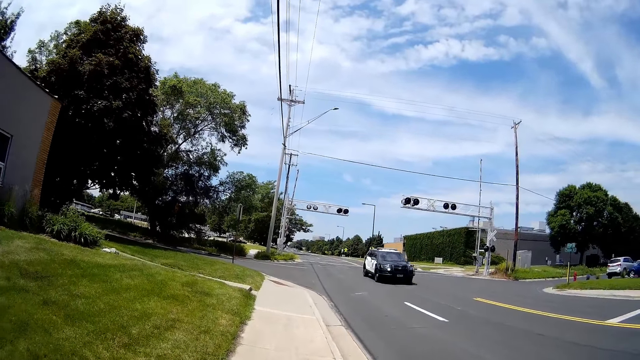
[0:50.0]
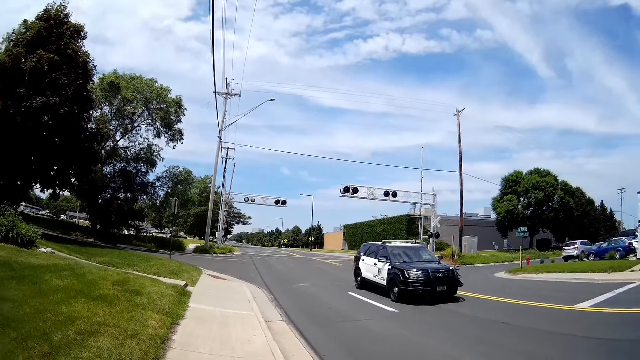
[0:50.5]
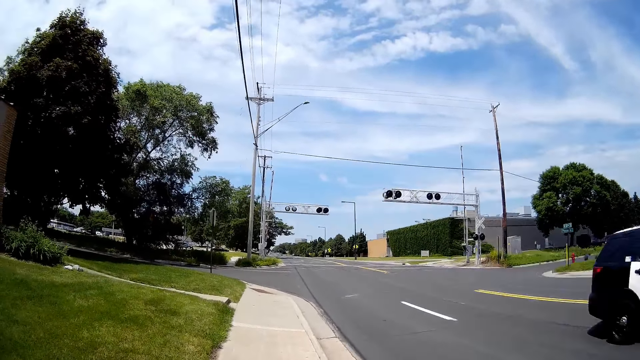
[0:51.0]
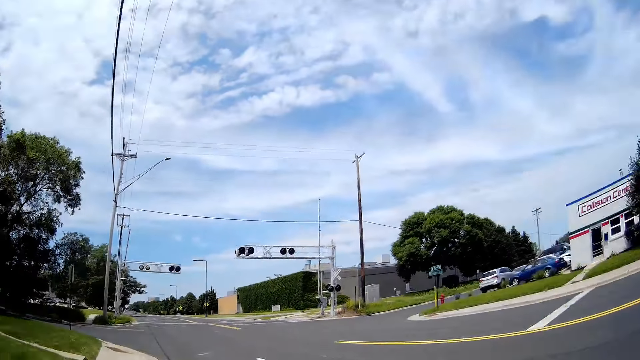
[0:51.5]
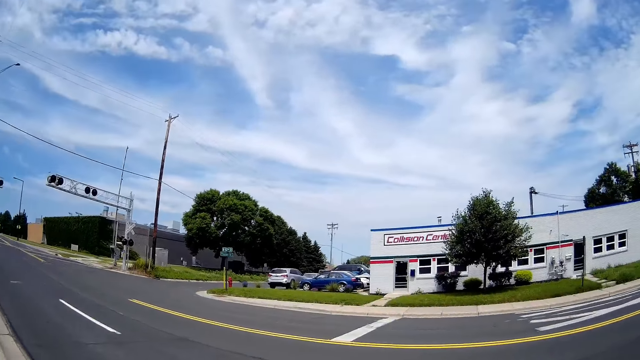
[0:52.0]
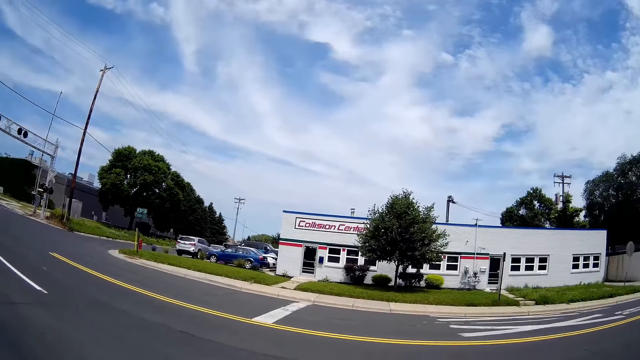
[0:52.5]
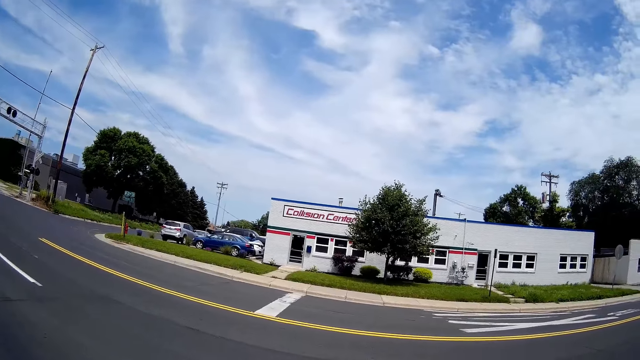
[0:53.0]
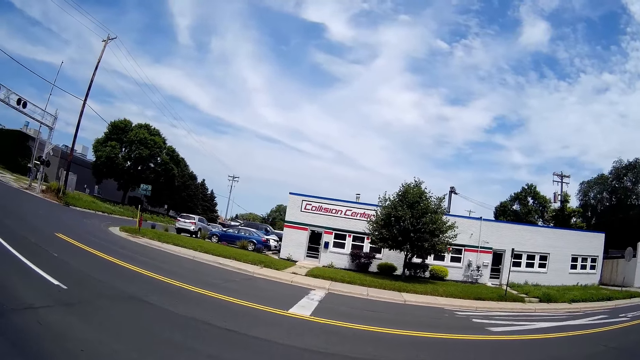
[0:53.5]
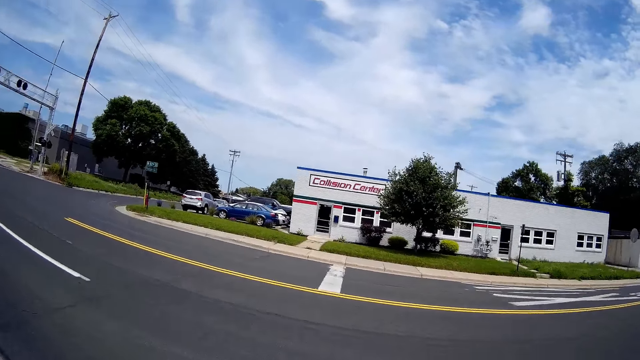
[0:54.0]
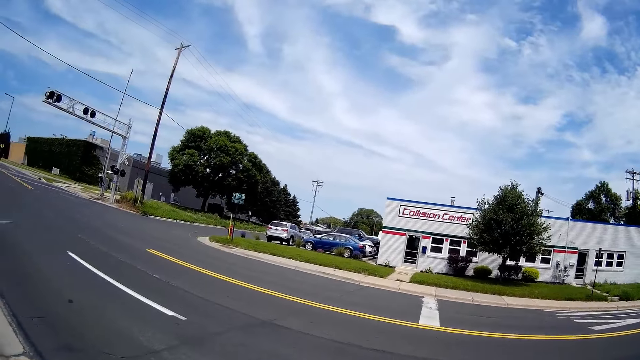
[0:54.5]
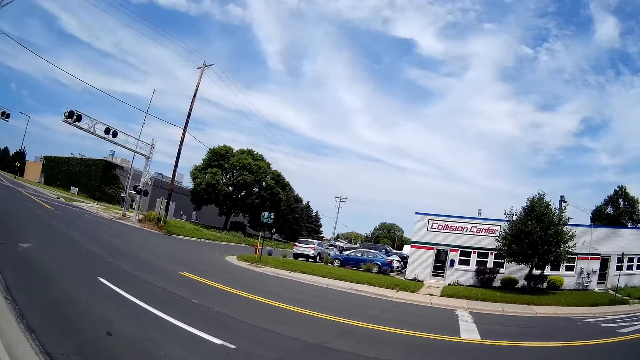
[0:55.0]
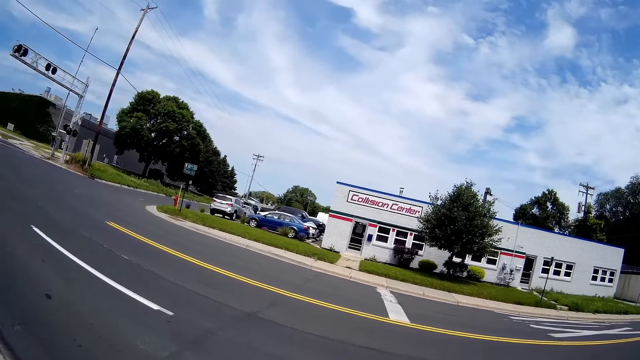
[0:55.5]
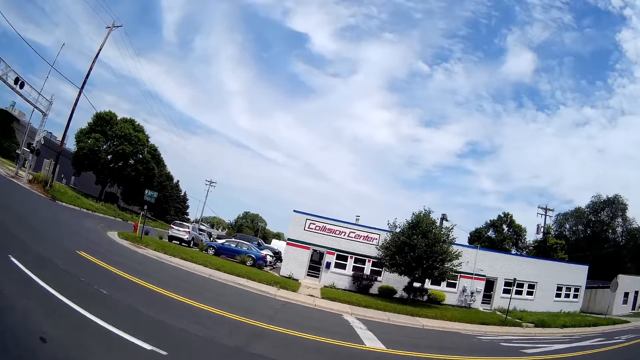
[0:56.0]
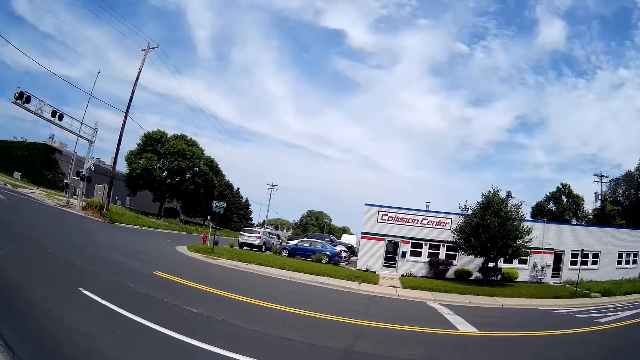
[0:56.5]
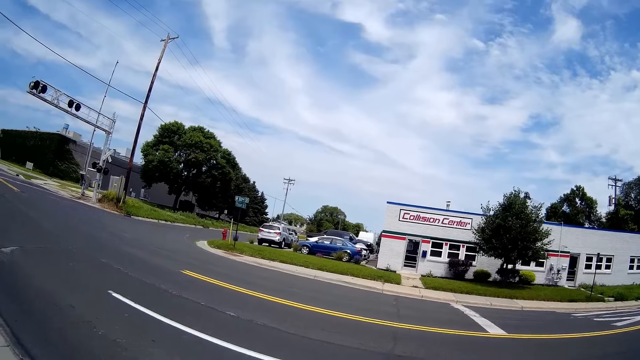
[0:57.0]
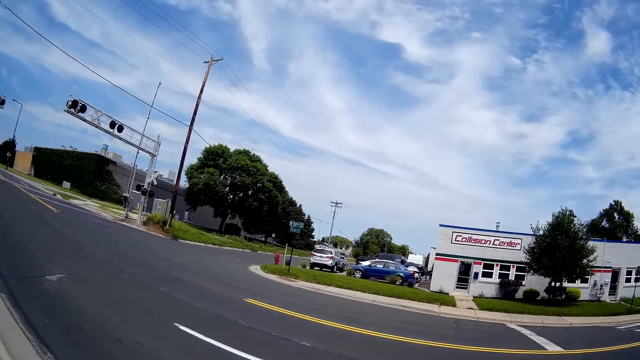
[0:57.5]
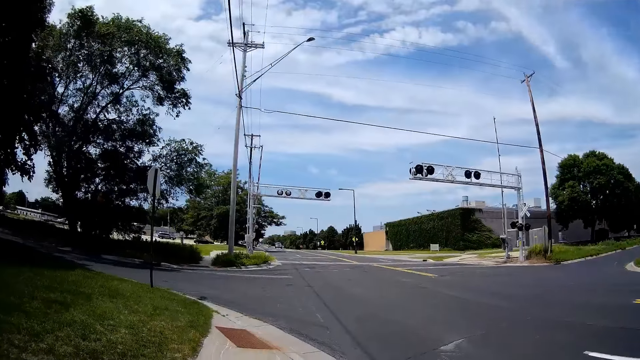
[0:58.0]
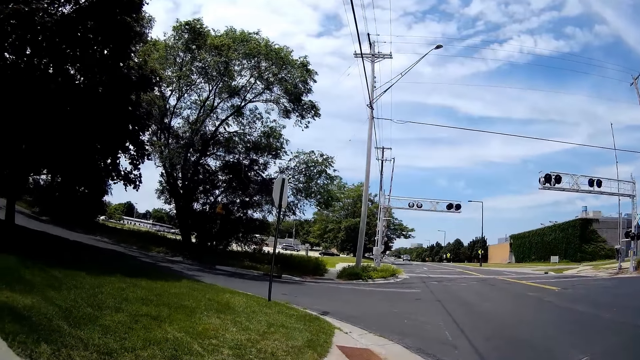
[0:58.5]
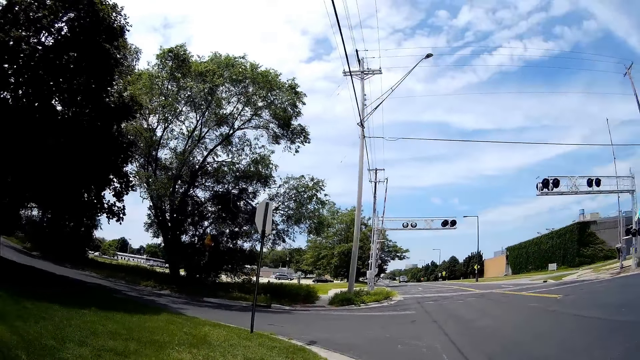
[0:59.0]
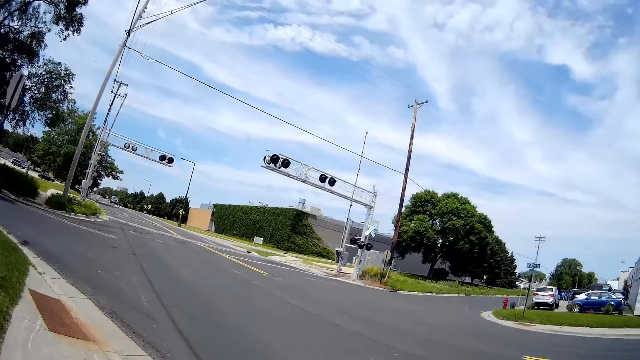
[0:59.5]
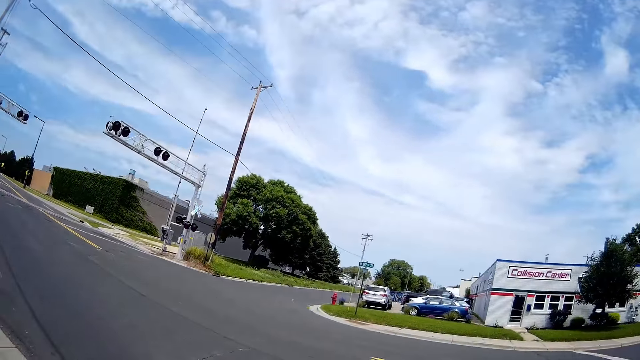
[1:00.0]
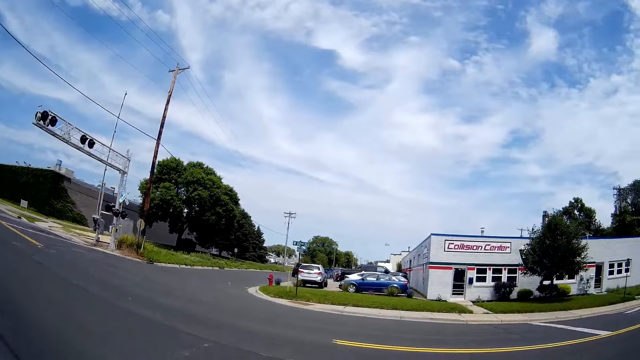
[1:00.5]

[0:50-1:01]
The camera wearer looks at the building. They interact with the girl. They walk on the pavement.

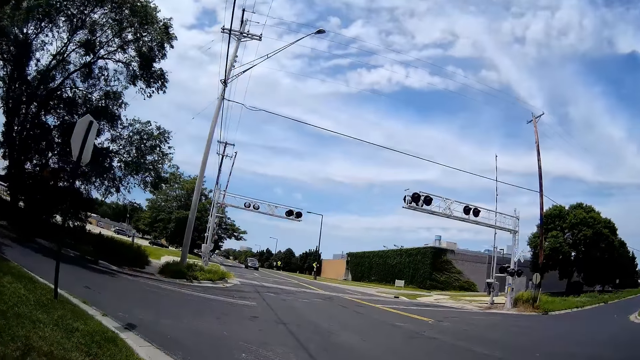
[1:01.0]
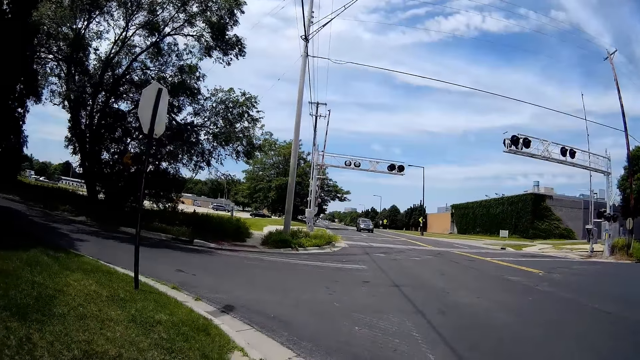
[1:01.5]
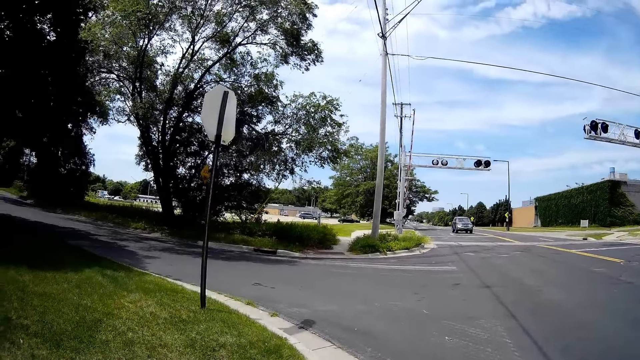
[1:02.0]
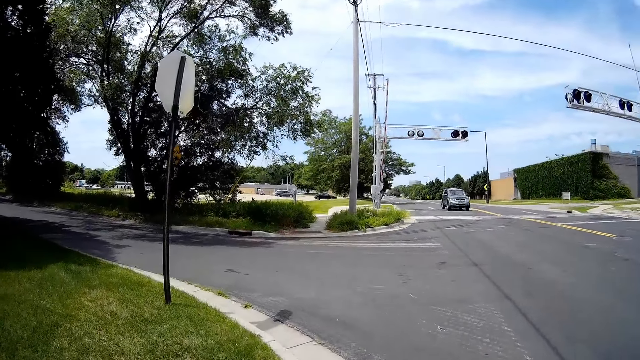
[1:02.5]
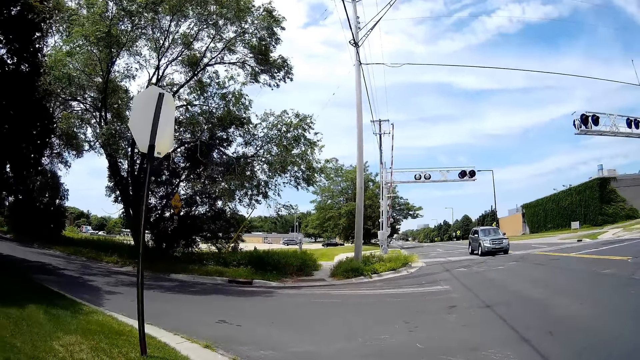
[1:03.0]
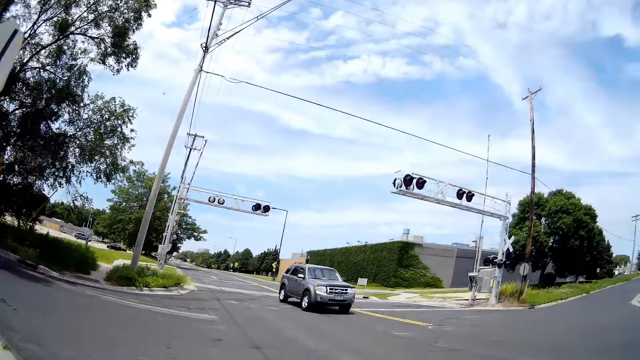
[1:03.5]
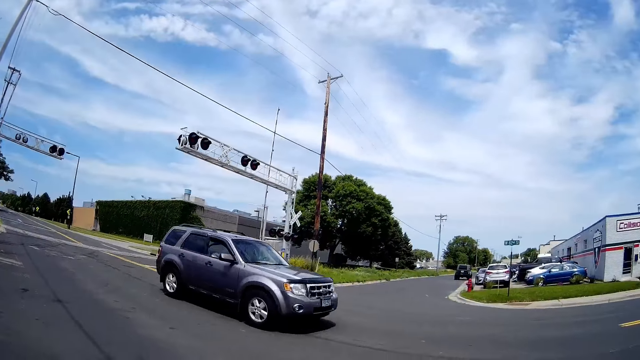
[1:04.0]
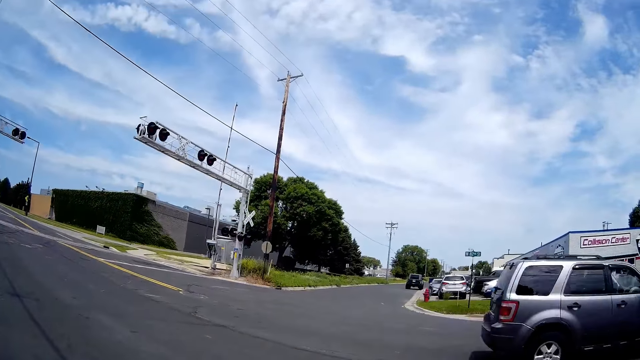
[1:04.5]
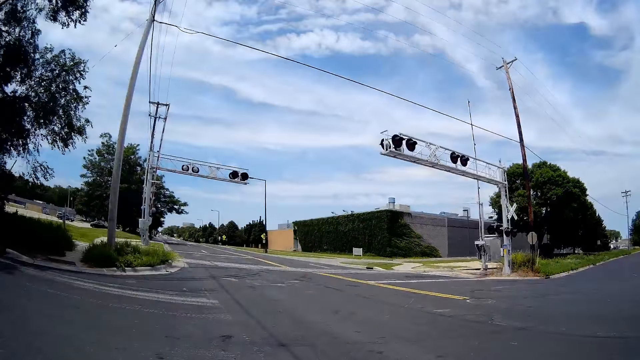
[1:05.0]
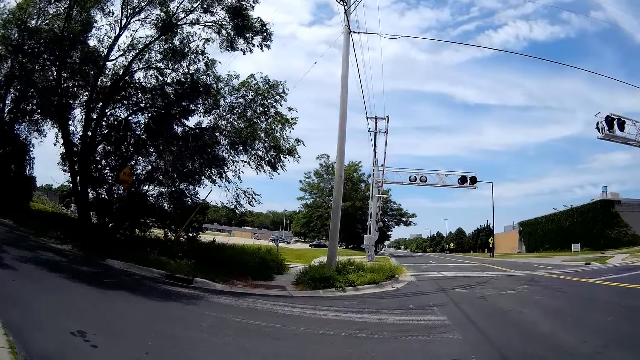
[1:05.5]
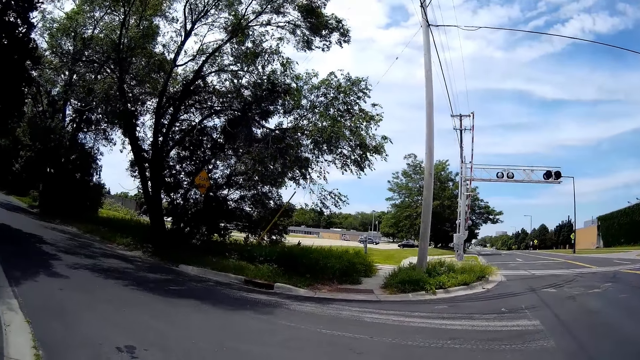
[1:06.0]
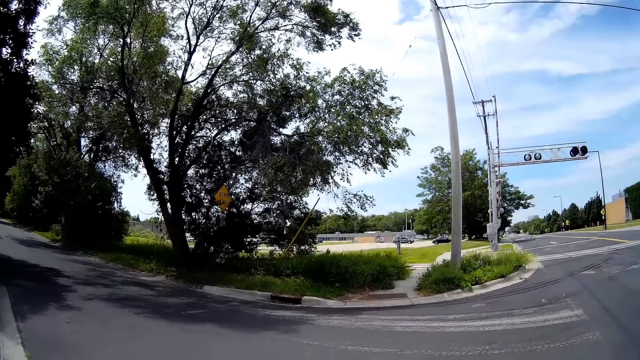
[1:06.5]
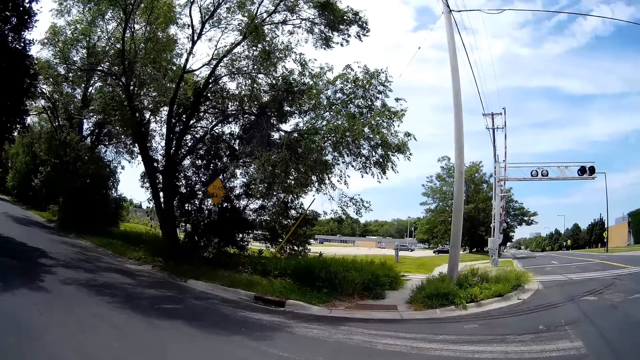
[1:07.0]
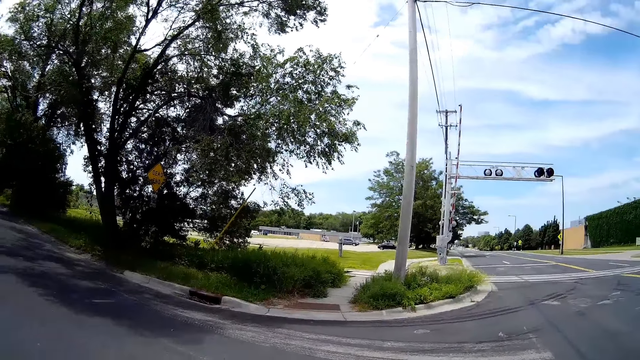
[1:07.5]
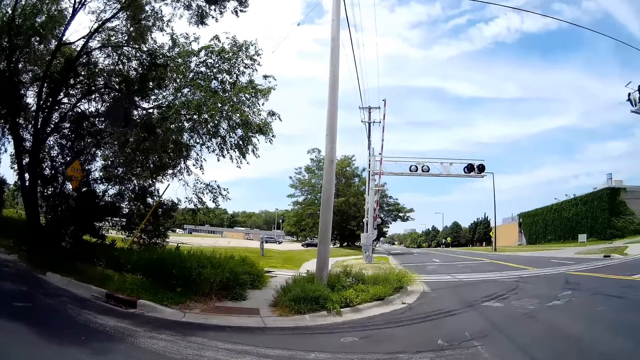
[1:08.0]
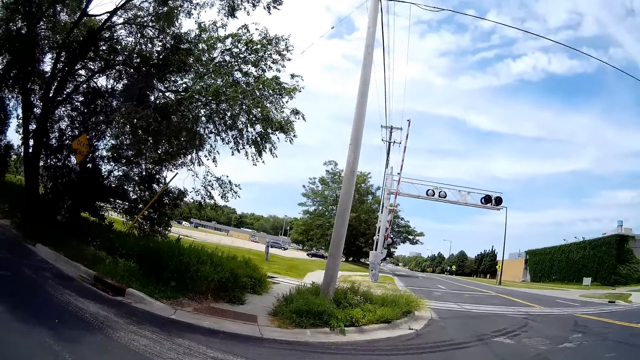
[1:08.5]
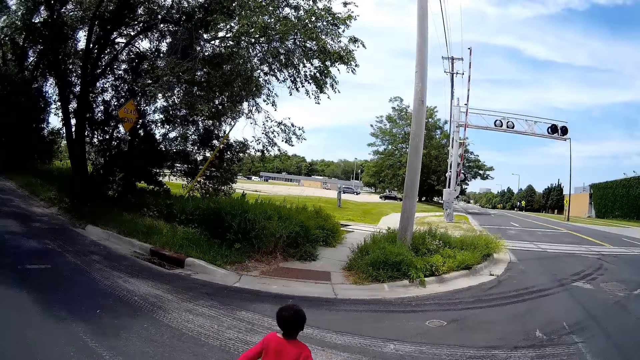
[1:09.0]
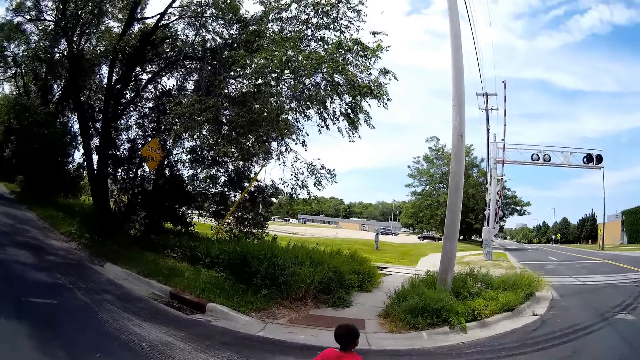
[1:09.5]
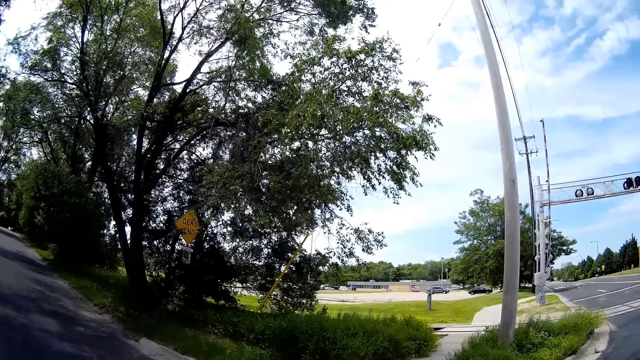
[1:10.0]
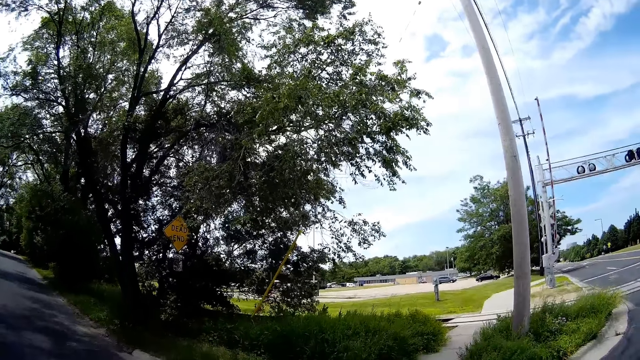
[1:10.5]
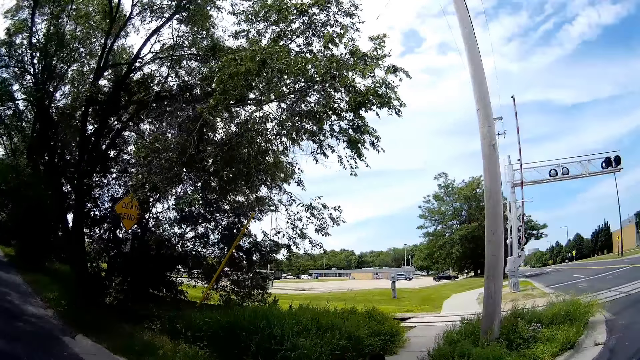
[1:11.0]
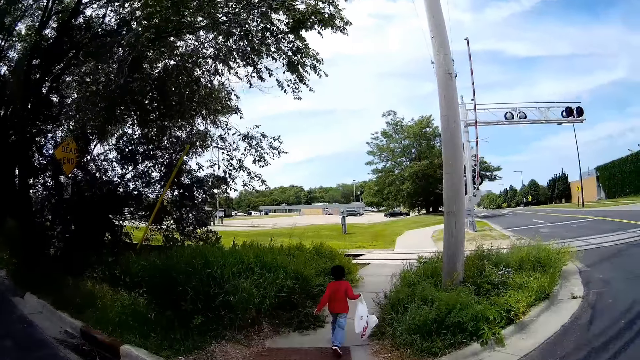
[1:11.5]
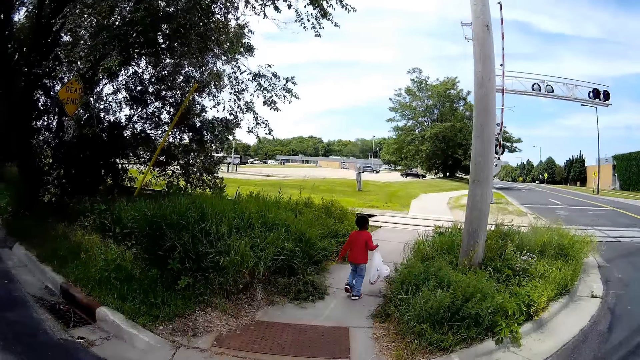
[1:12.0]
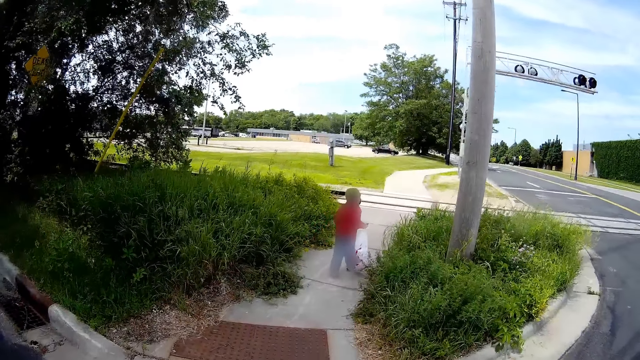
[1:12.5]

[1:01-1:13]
The camera wearer crosses the road. A man runs on the road.
